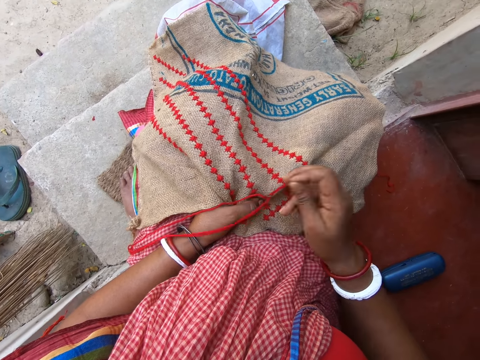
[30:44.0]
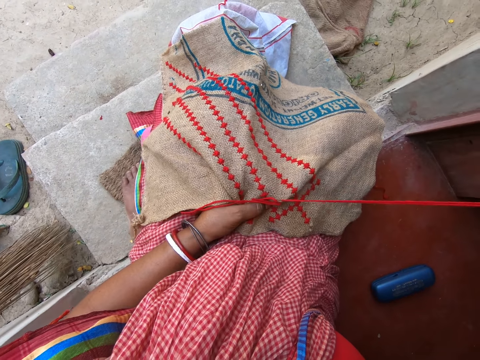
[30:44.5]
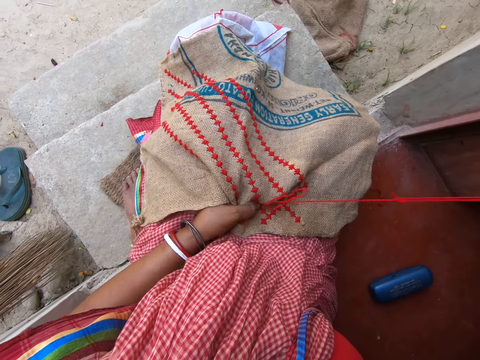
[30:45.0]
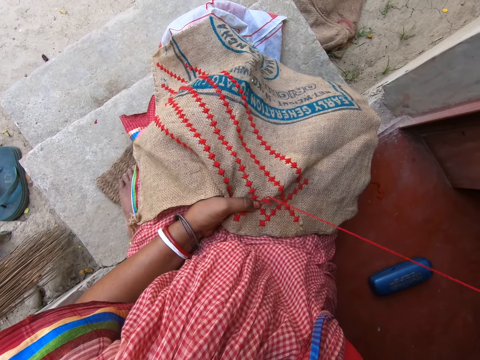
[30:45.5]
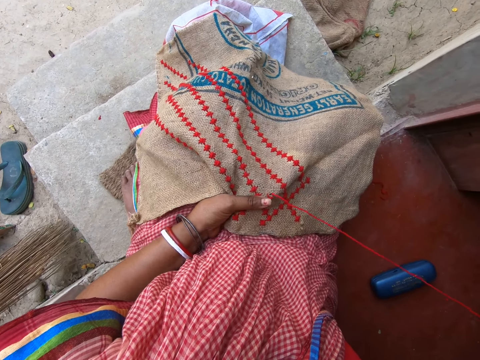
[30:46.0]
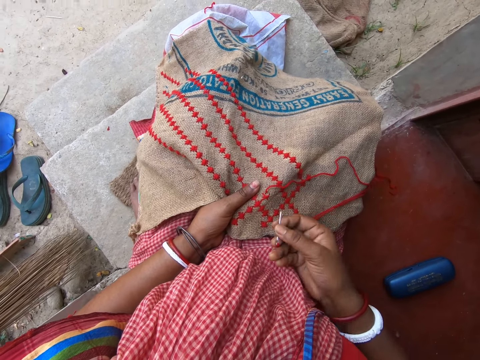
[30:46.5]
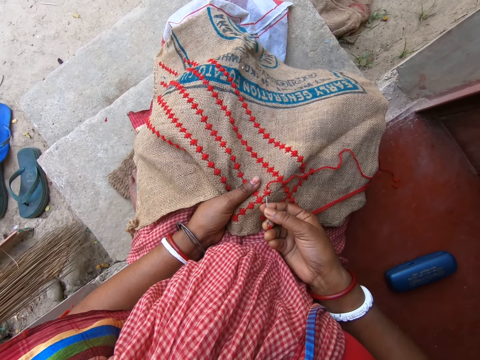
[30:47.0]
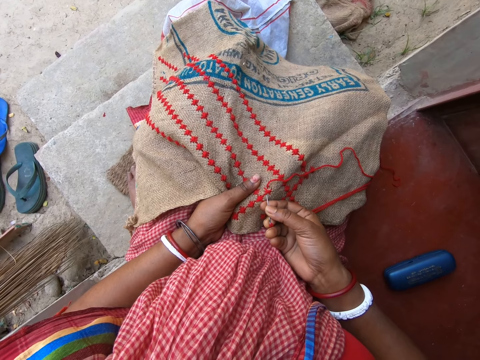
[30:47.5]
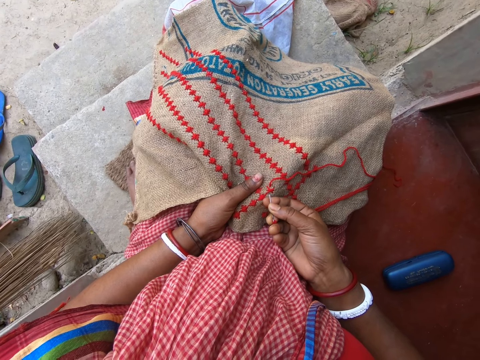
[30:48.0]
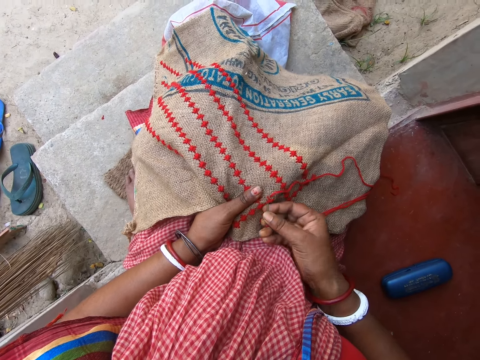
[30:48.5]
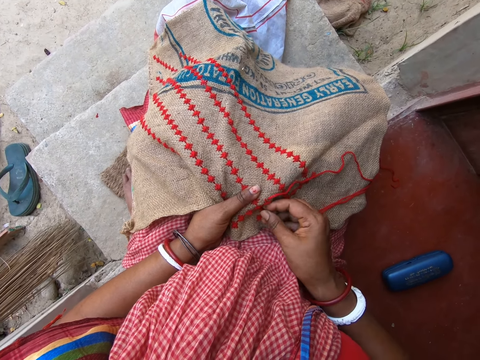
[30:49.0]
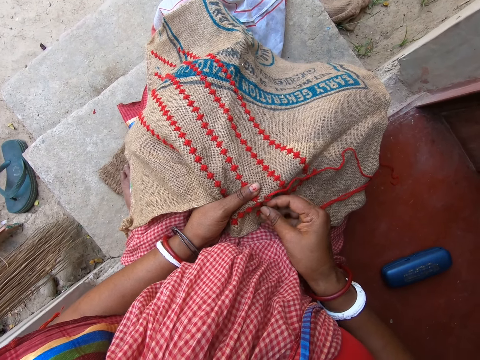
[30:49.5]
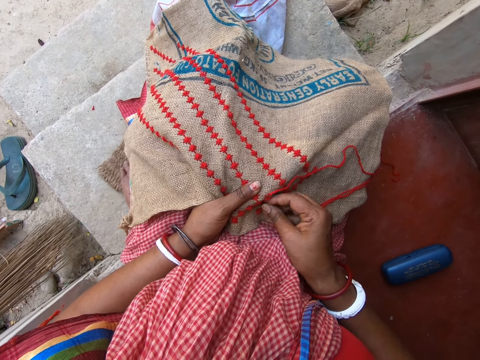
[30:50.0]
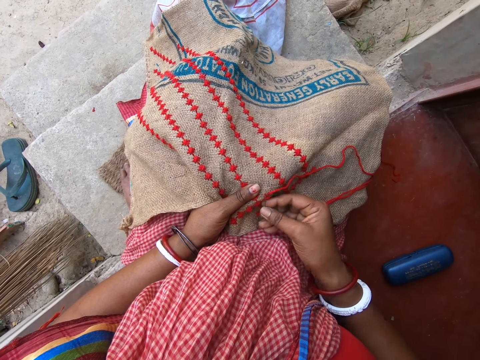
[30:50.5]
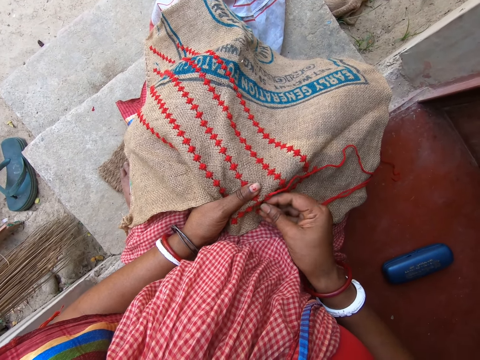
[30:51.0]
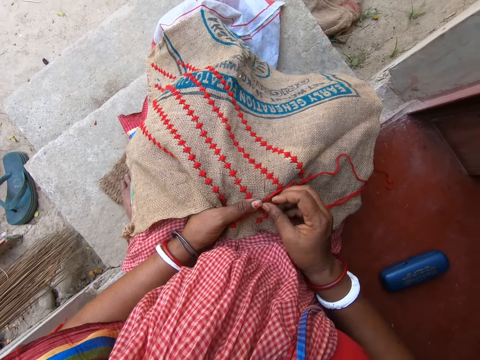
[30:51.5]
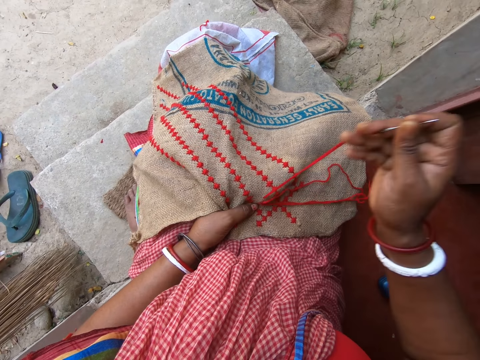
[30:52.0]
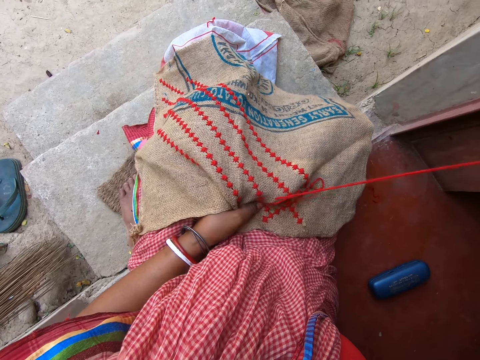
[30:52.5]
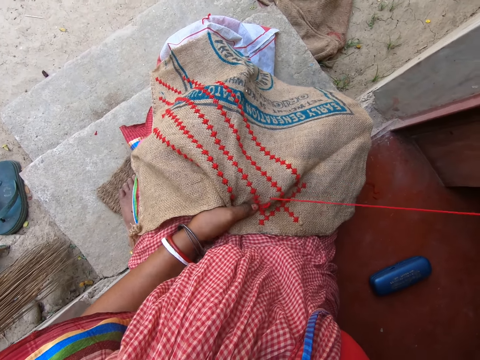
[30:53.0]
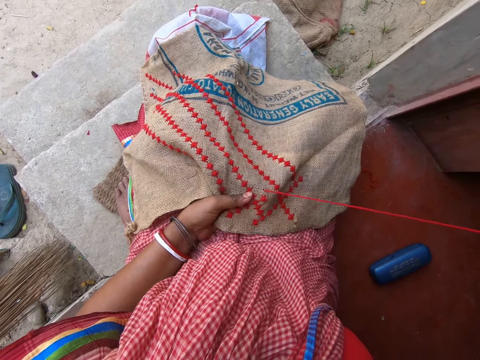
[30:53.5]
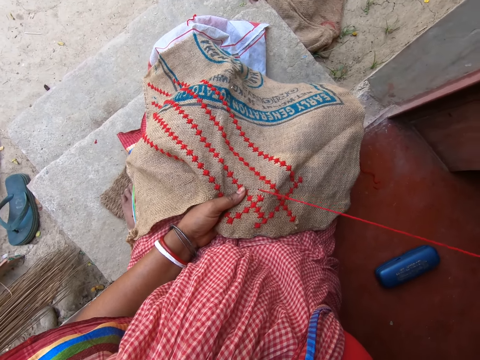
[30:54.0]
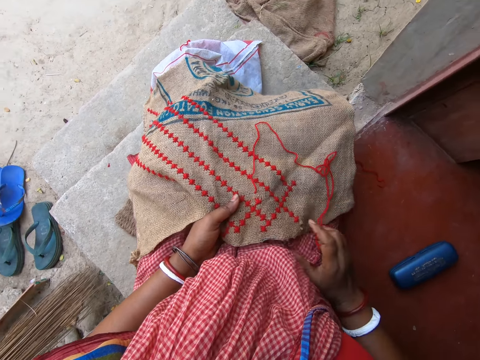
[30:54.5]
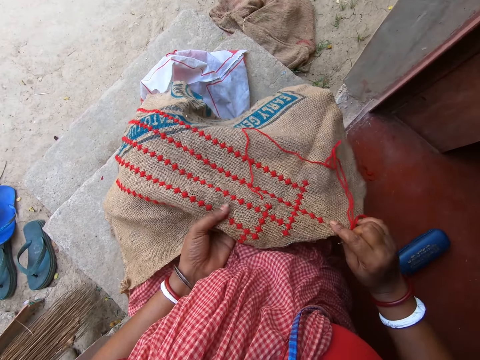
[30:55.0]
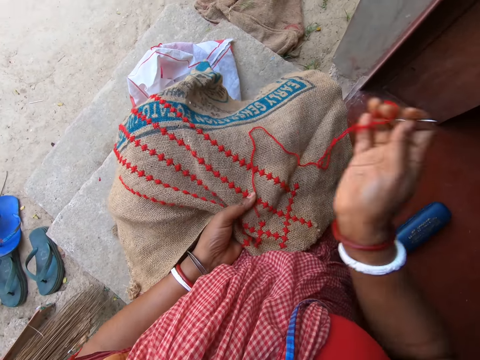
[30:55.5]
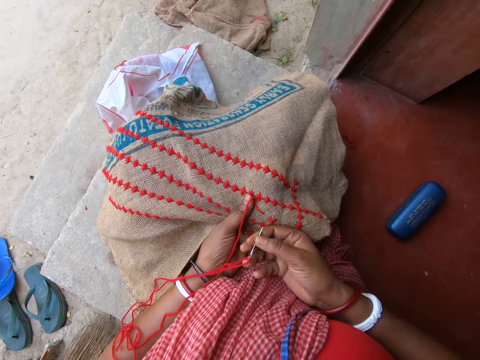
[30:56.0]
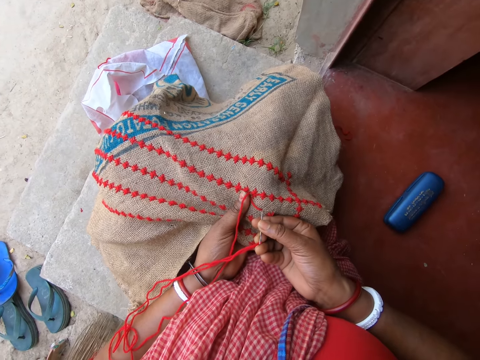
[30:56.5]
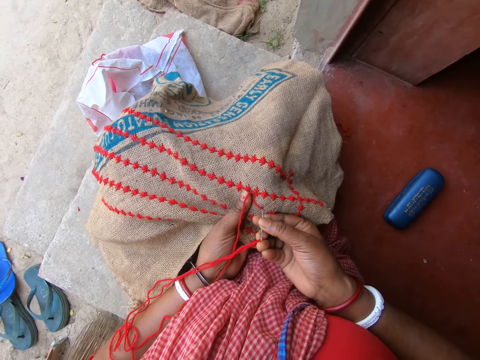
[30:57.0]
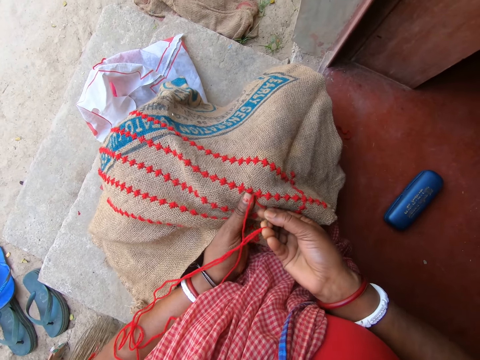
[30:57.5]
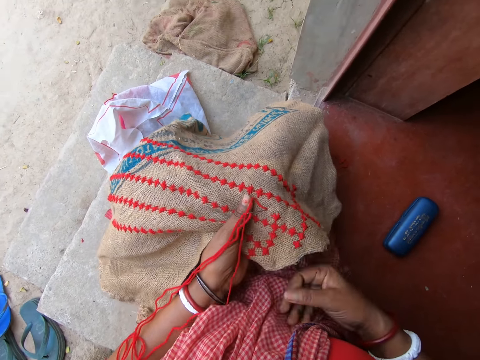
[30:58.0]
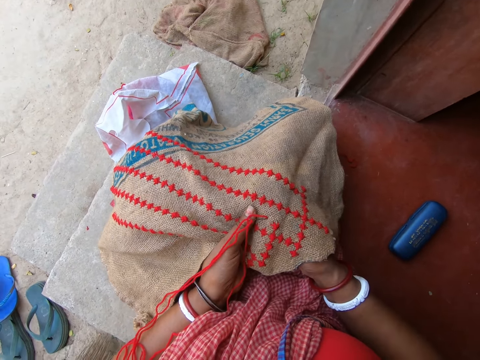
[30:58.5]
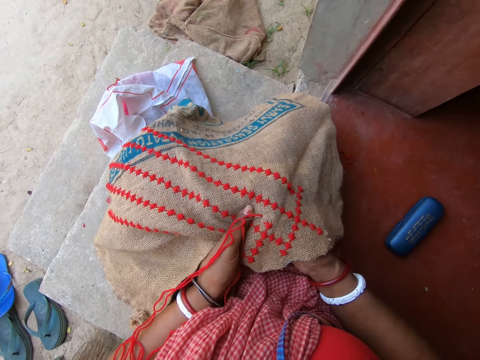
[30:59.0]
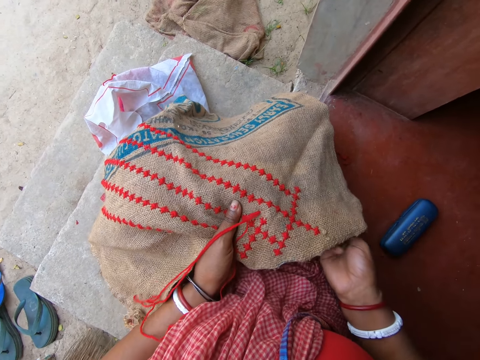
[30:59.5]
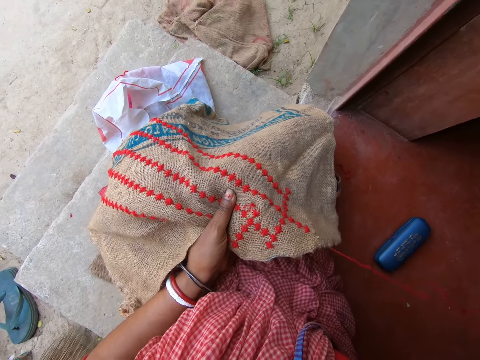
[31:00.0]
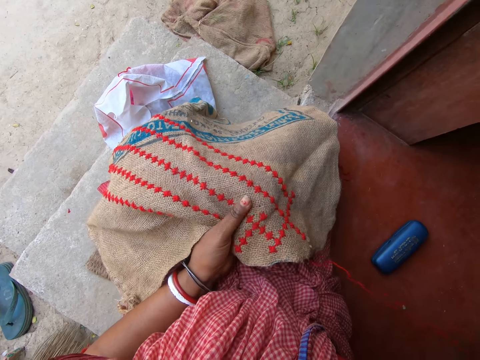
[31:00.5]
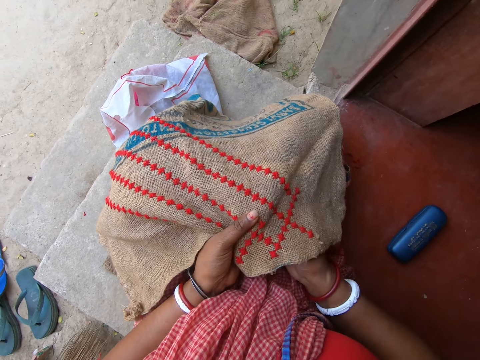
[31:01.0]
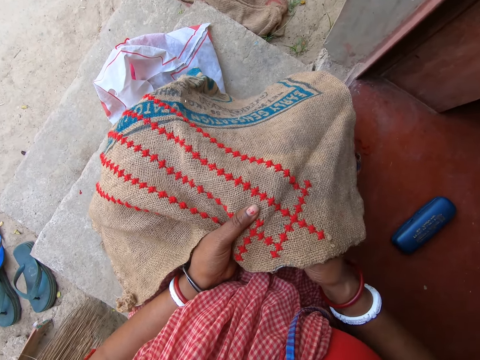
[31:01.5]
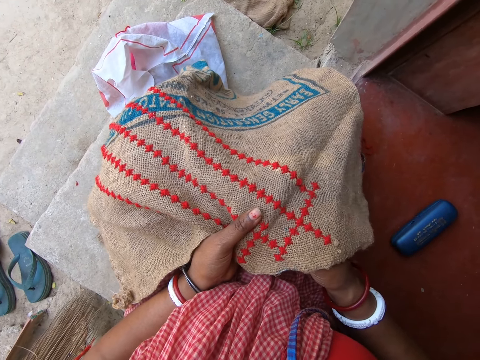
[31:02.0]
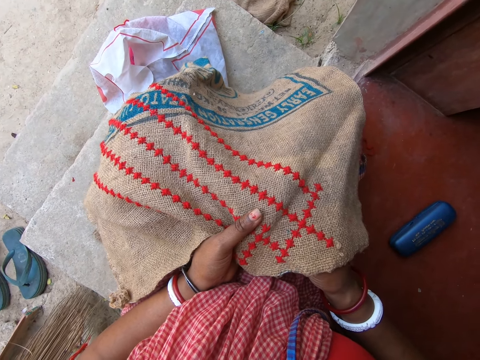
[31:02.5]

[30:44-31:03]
The camera wearer sews. They pull yarn. They insert a needle. They sew. They pull the yarn. They adjust a sack. They sway the yarn. They insert the needle. They sew.

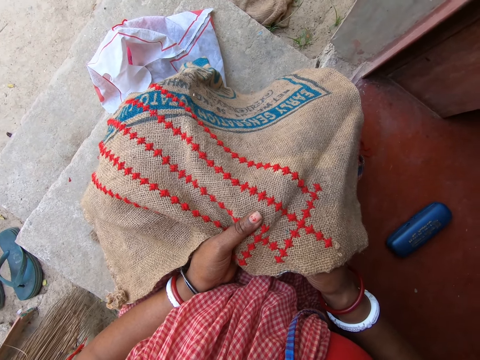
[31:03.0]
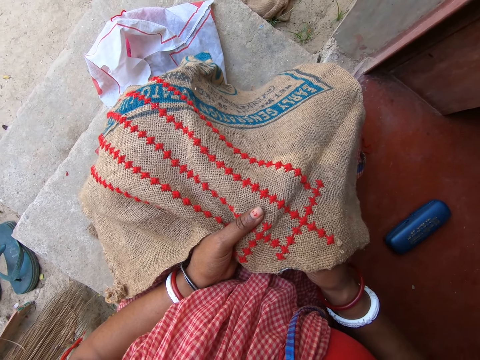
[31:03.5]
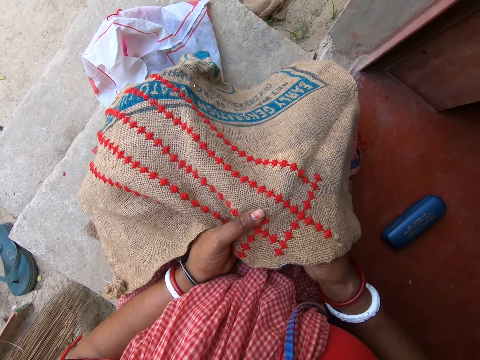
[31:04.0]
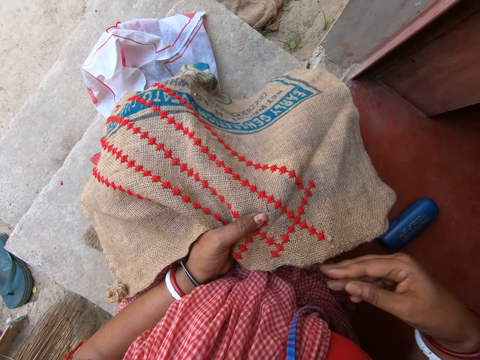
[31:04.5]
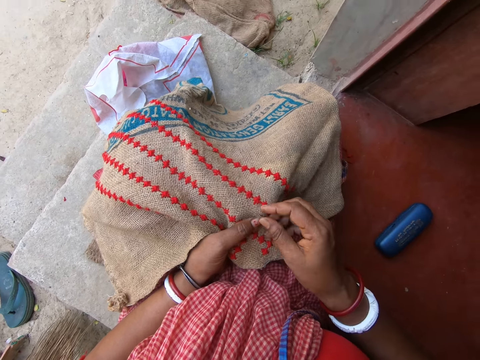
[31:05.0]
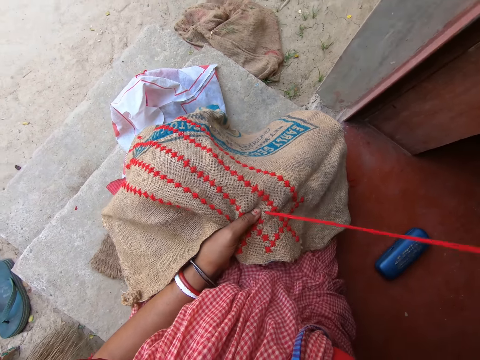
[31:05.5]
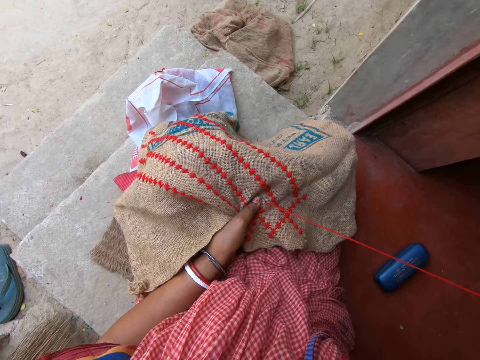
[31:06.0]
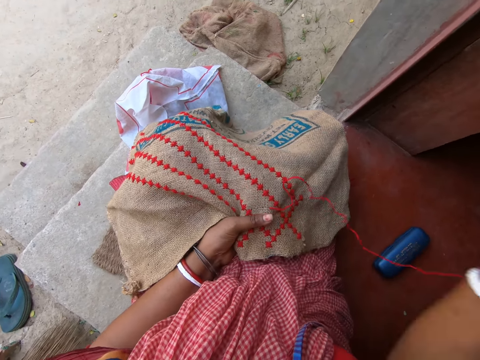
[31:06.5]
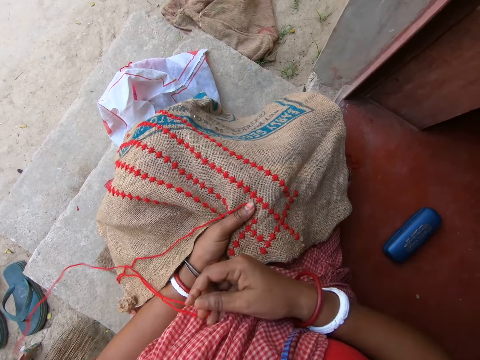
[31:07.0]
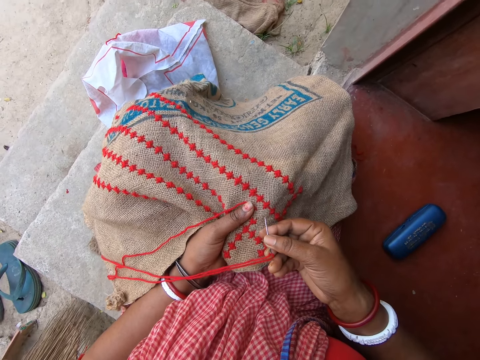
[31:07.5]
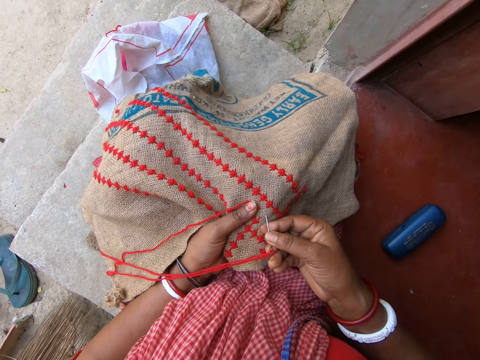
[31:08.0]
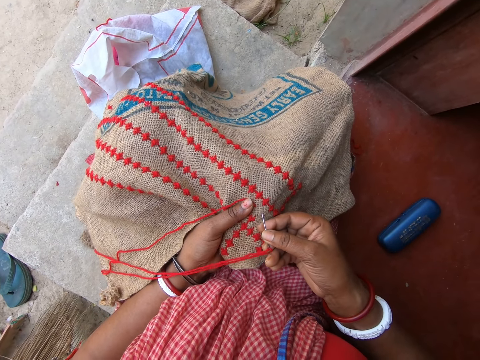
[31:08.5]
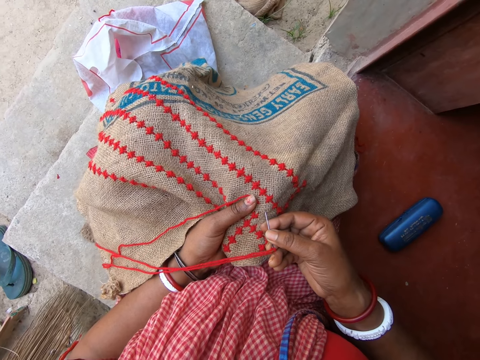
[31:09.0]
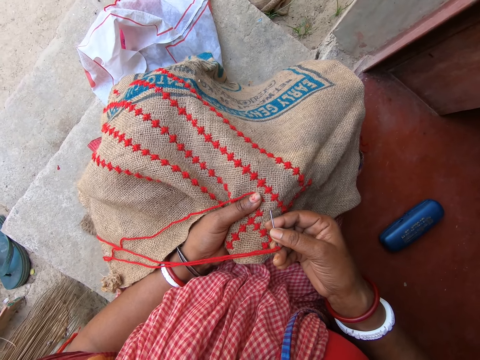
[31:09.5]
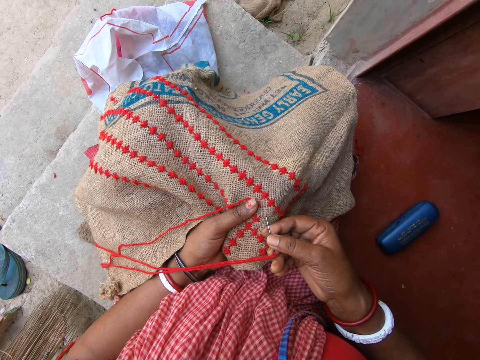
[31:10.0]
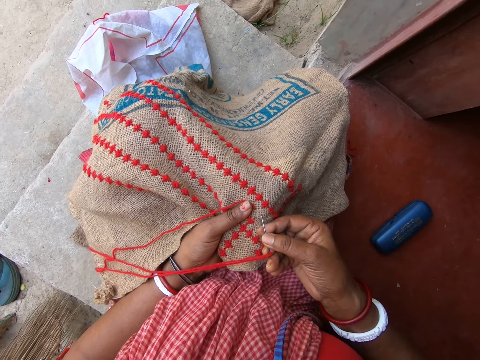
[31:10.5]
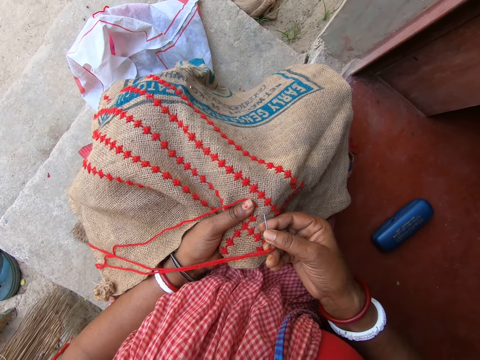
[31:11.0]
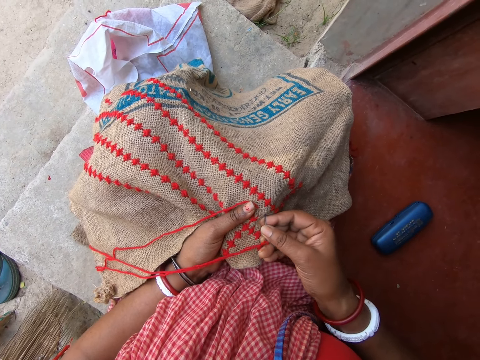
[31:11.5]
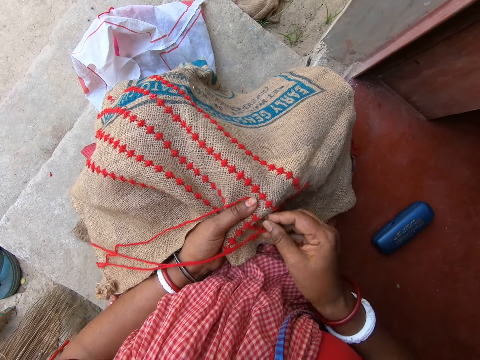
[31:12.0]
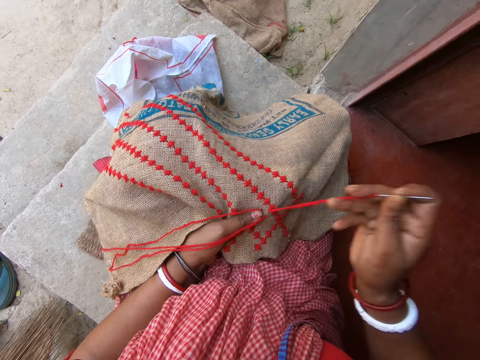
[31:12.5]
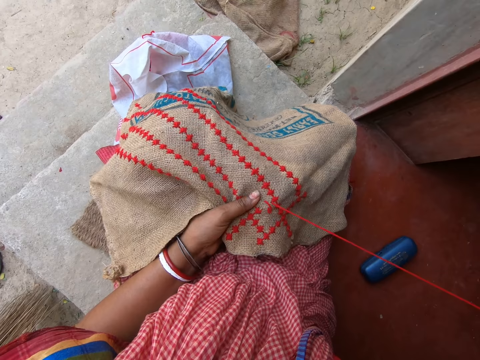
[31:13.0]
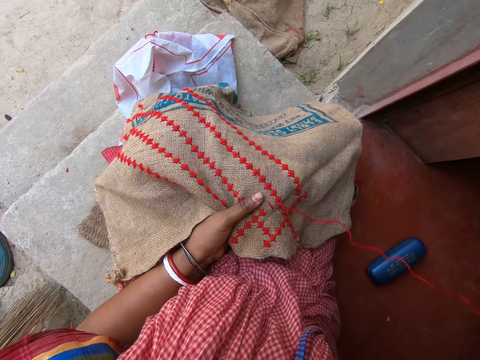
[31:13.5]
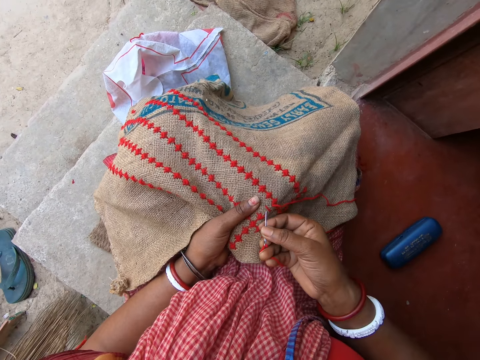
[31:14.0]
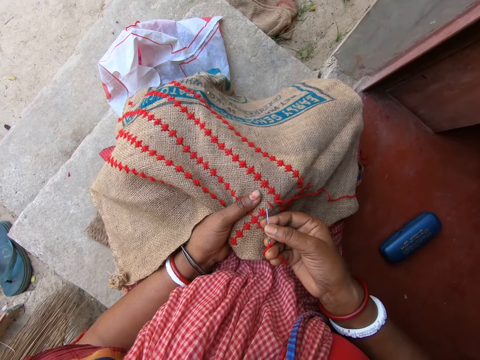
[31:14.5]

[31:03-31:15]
The camera wearer inserts a needle. They sew. They sway yarn. They insert the needle. They sew.
